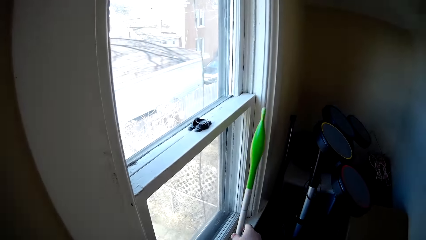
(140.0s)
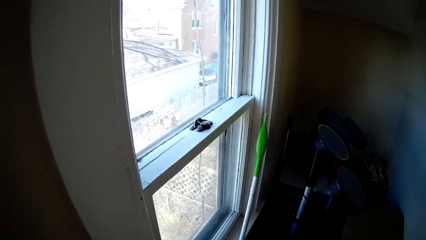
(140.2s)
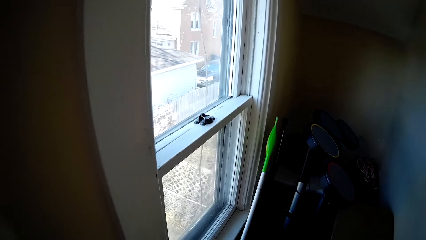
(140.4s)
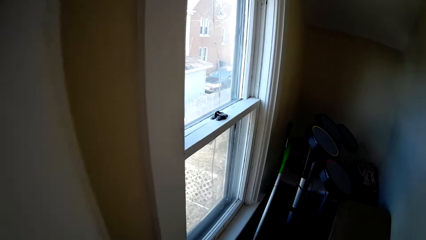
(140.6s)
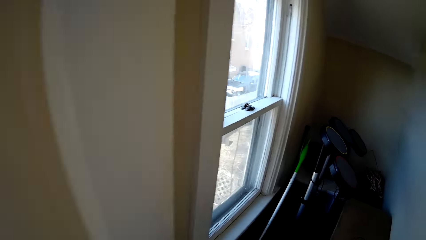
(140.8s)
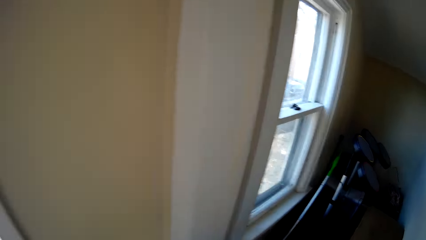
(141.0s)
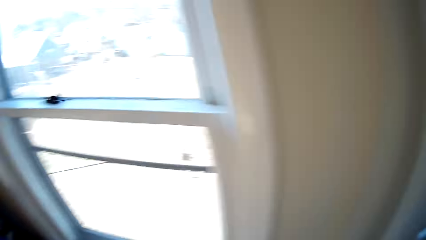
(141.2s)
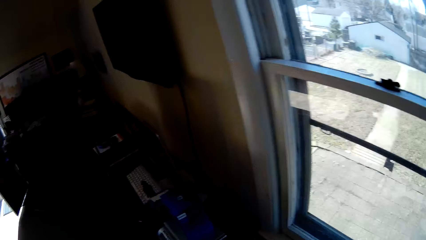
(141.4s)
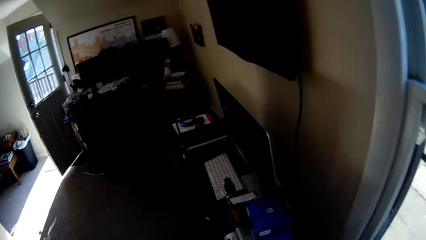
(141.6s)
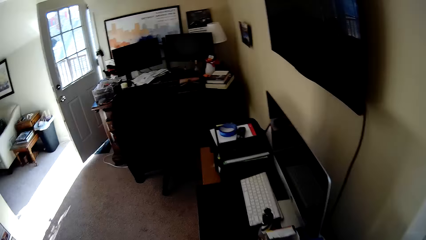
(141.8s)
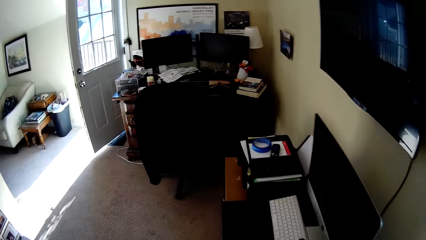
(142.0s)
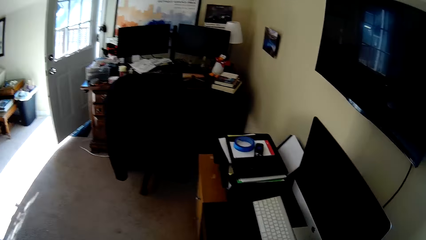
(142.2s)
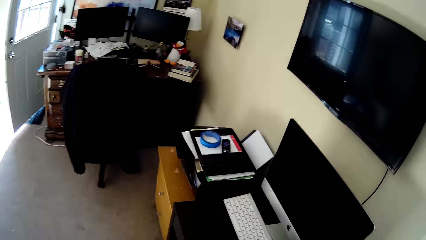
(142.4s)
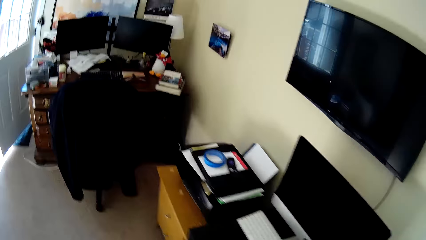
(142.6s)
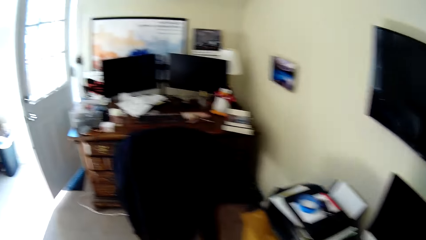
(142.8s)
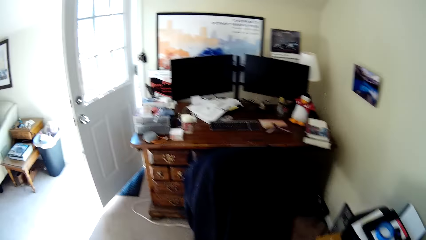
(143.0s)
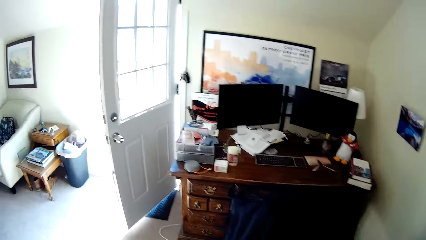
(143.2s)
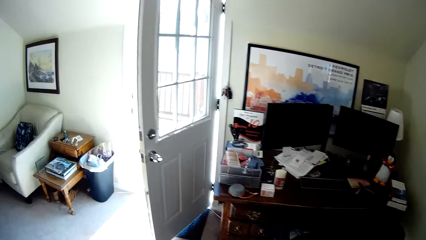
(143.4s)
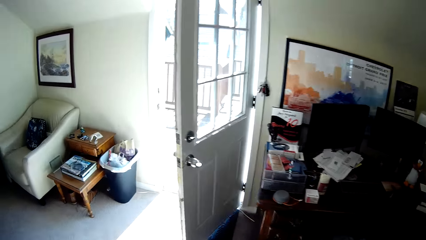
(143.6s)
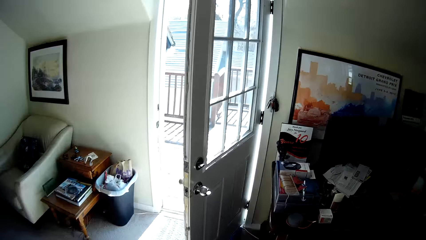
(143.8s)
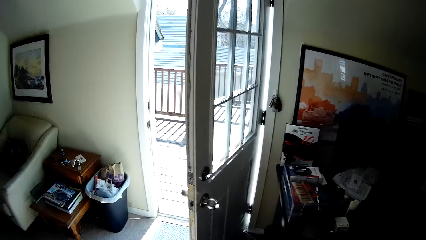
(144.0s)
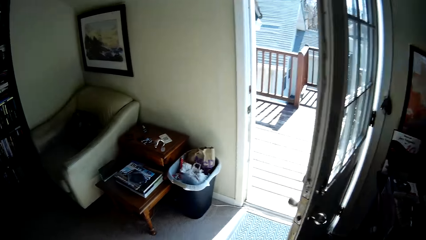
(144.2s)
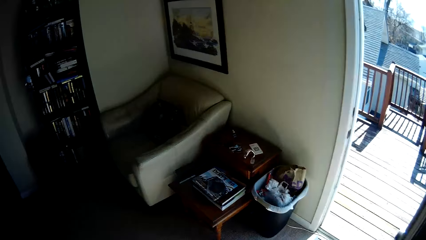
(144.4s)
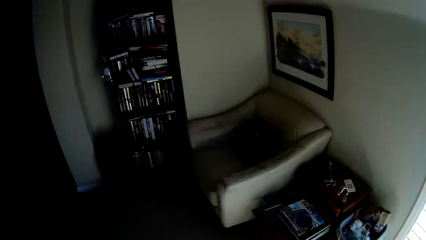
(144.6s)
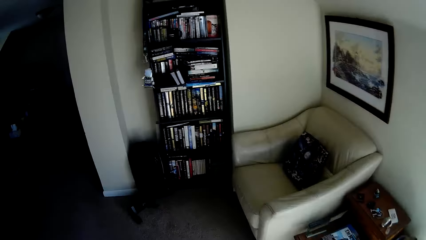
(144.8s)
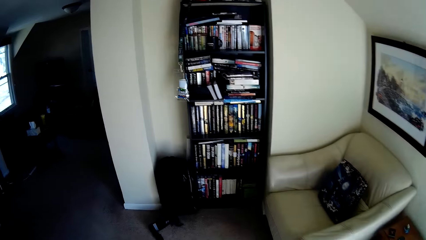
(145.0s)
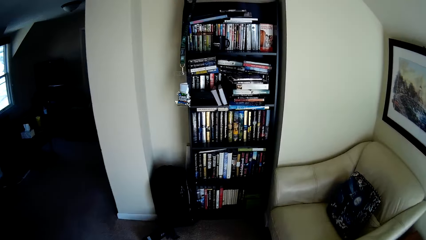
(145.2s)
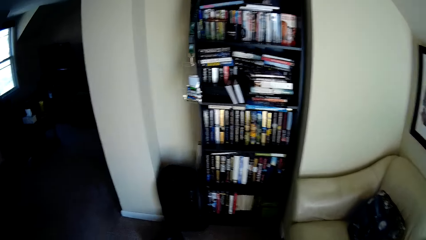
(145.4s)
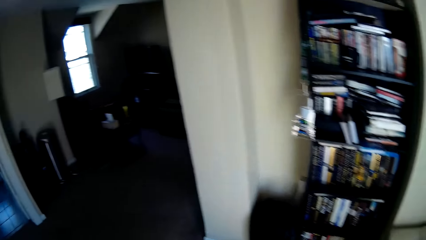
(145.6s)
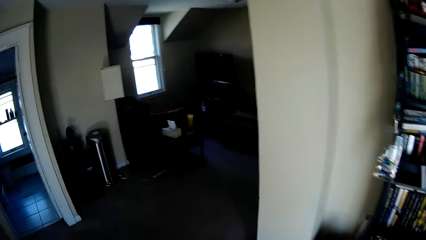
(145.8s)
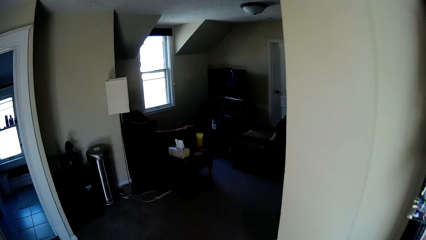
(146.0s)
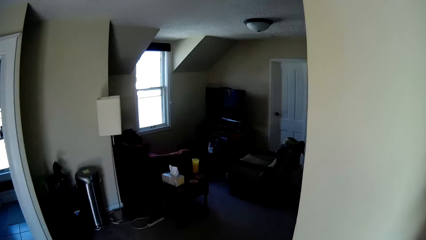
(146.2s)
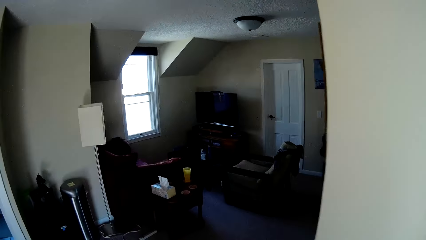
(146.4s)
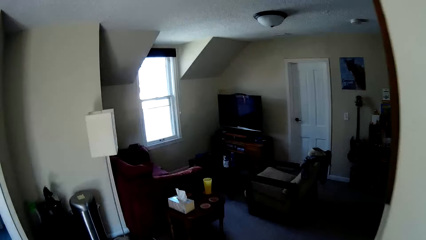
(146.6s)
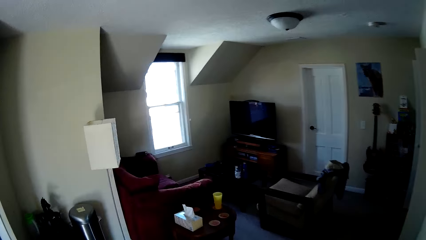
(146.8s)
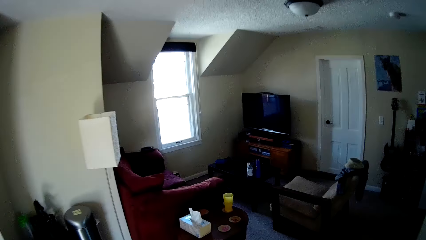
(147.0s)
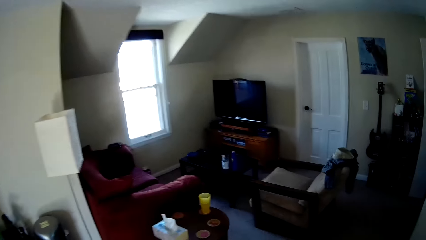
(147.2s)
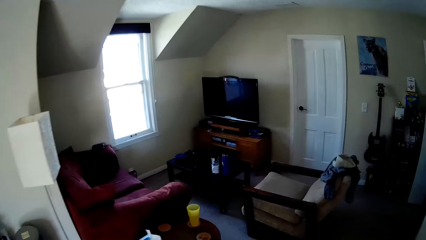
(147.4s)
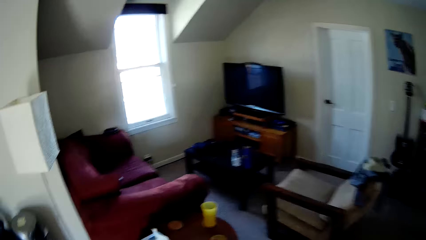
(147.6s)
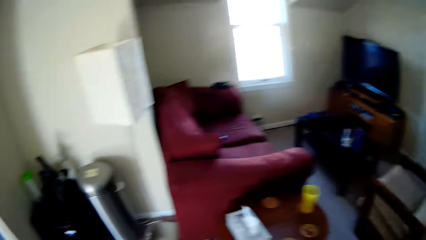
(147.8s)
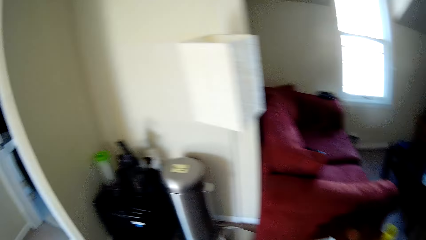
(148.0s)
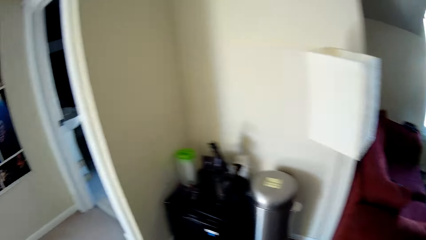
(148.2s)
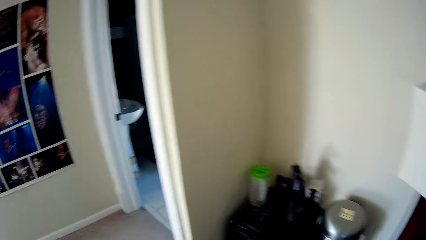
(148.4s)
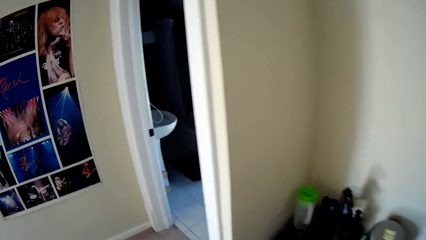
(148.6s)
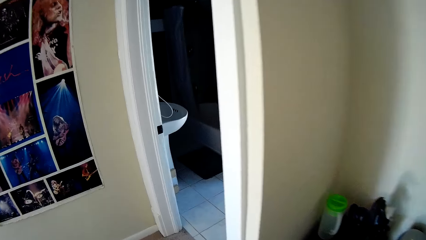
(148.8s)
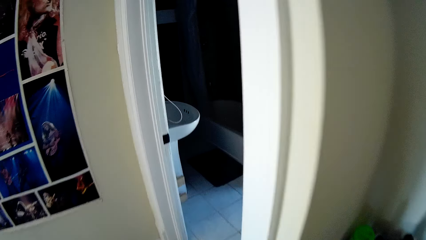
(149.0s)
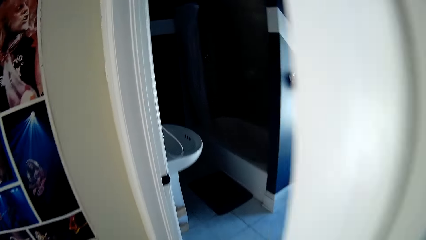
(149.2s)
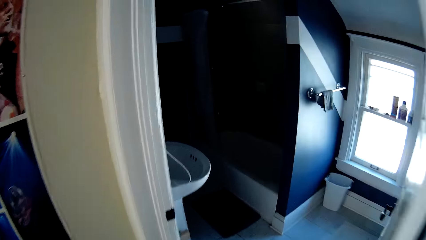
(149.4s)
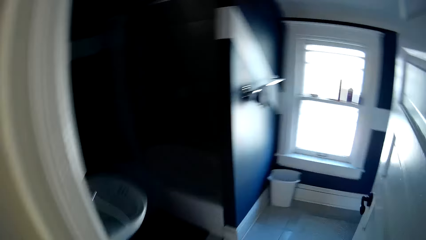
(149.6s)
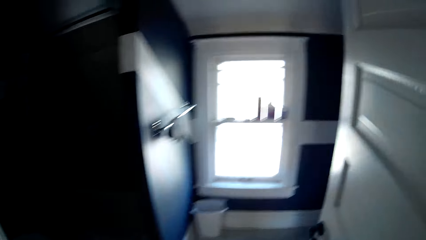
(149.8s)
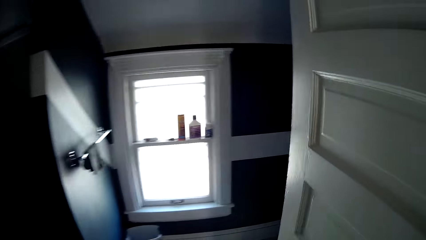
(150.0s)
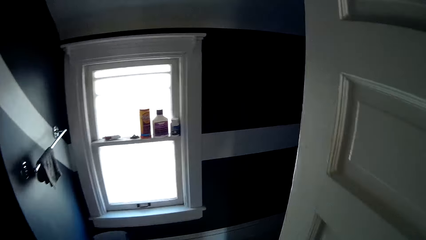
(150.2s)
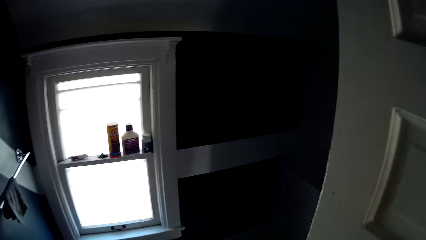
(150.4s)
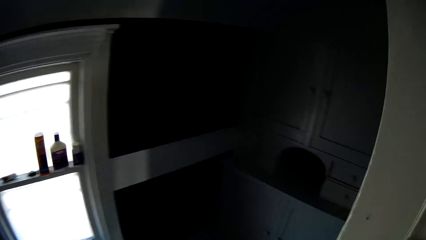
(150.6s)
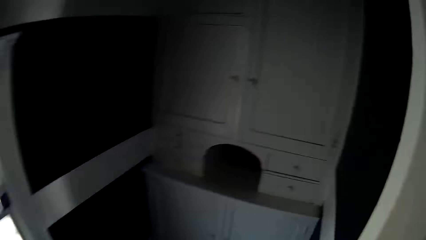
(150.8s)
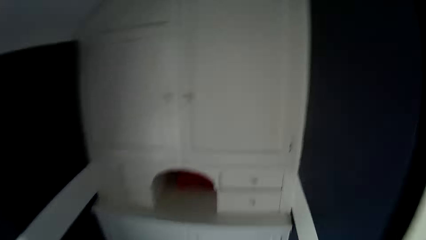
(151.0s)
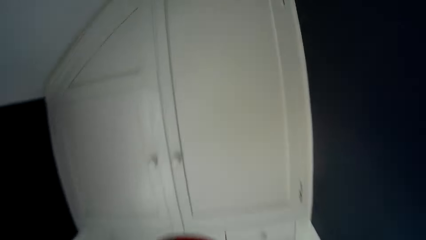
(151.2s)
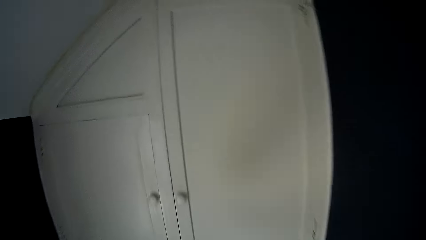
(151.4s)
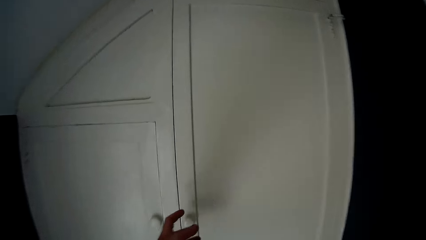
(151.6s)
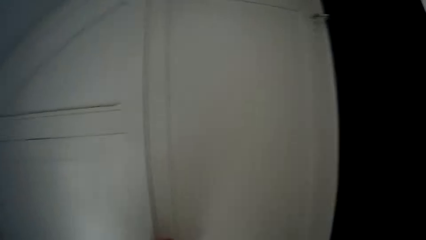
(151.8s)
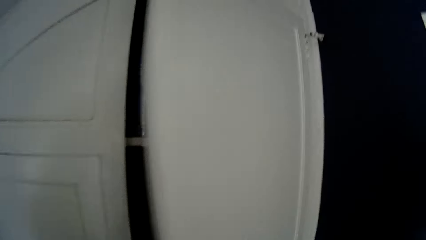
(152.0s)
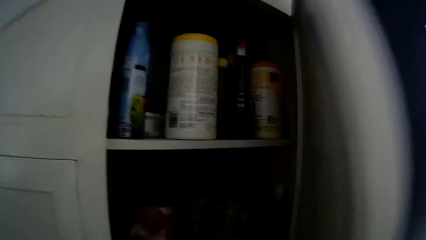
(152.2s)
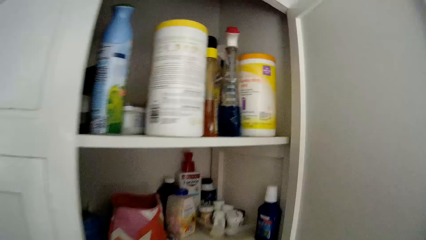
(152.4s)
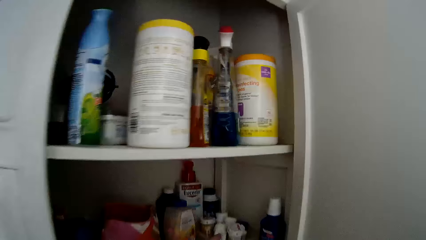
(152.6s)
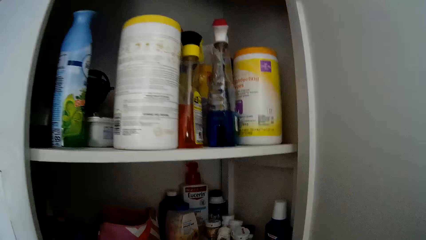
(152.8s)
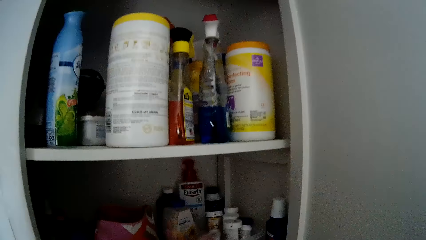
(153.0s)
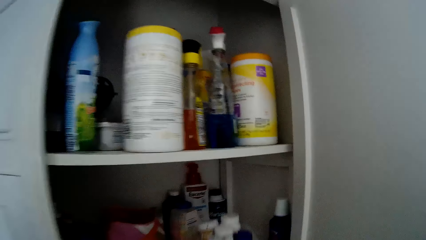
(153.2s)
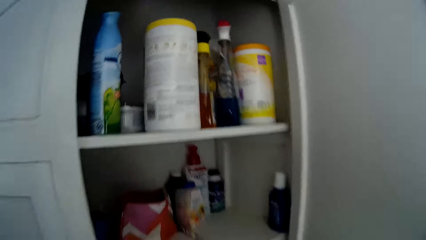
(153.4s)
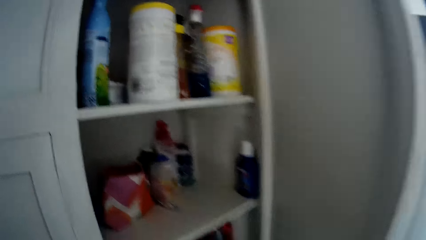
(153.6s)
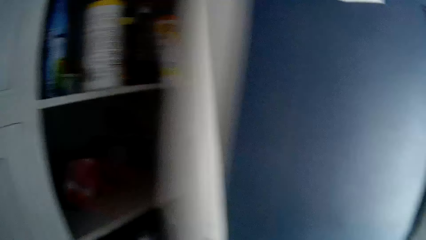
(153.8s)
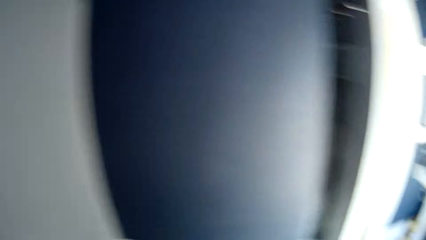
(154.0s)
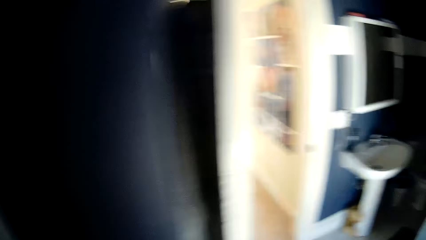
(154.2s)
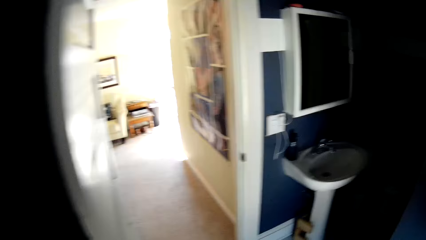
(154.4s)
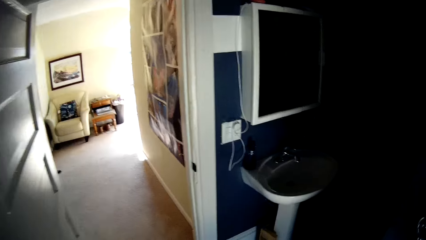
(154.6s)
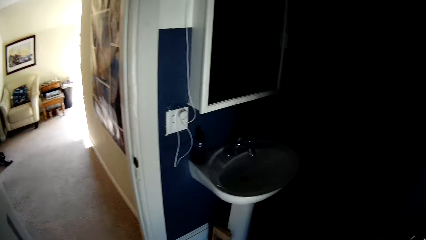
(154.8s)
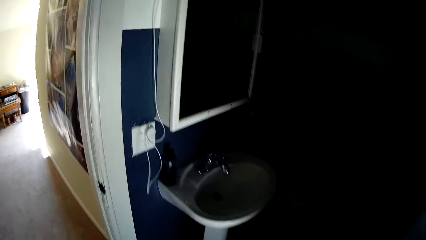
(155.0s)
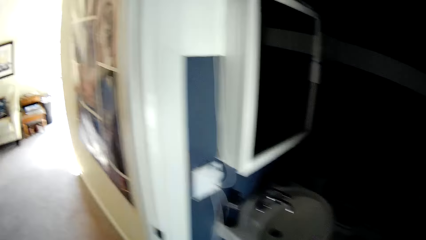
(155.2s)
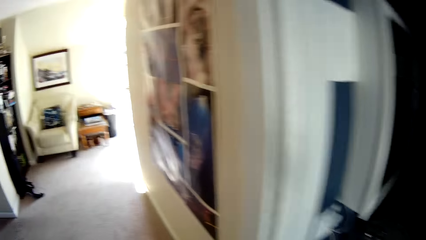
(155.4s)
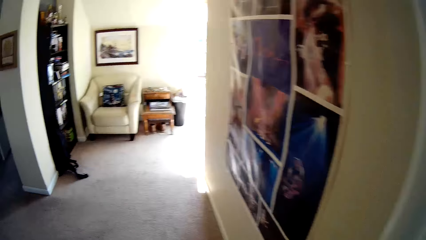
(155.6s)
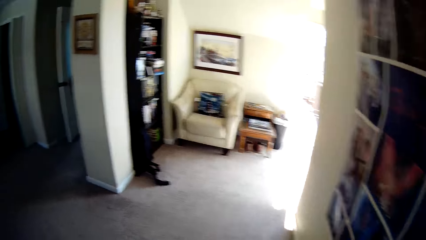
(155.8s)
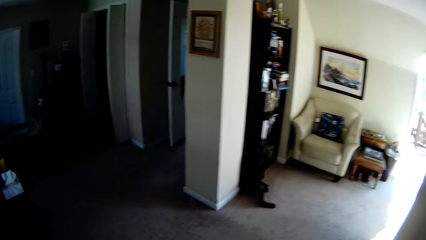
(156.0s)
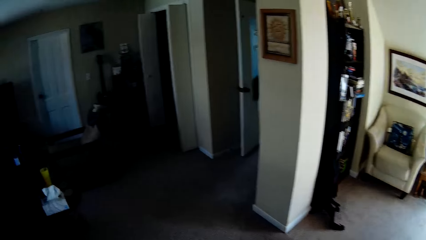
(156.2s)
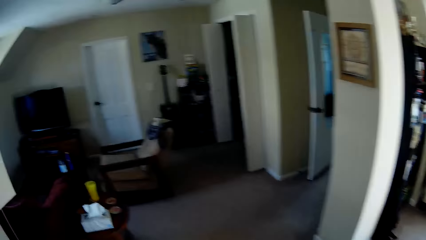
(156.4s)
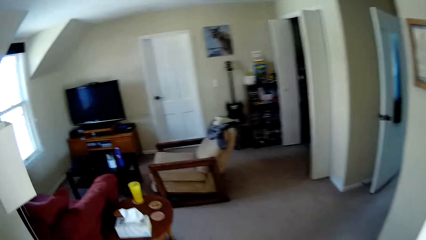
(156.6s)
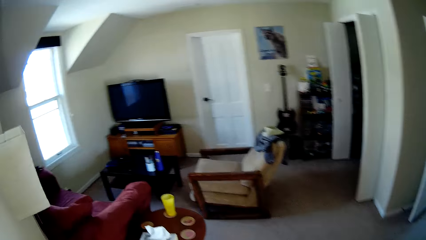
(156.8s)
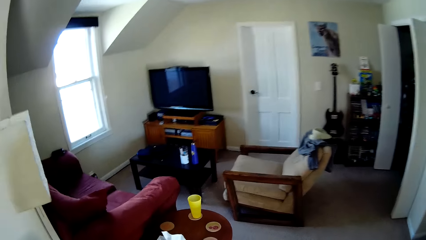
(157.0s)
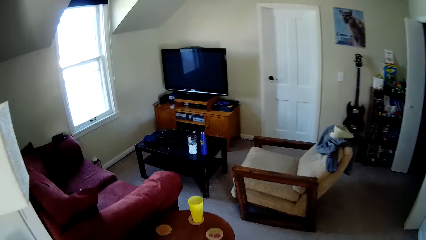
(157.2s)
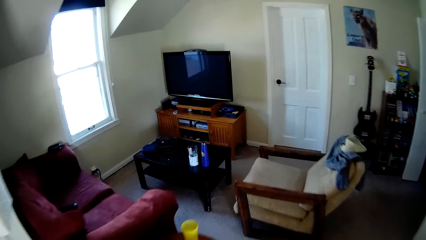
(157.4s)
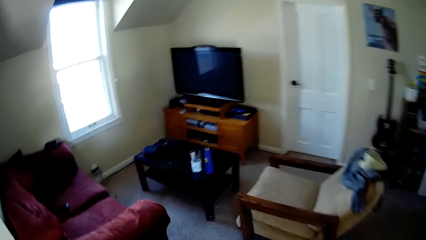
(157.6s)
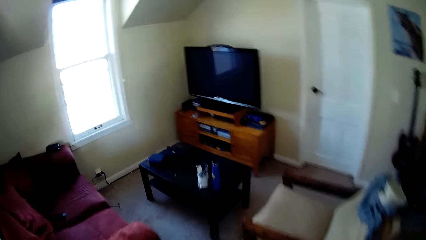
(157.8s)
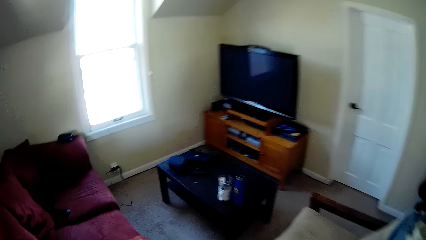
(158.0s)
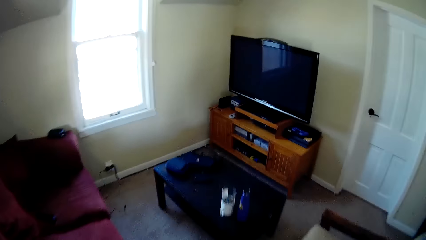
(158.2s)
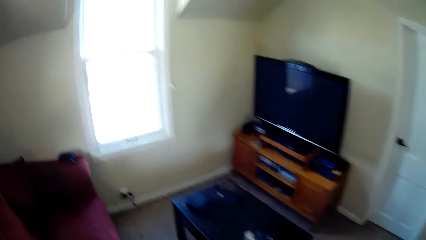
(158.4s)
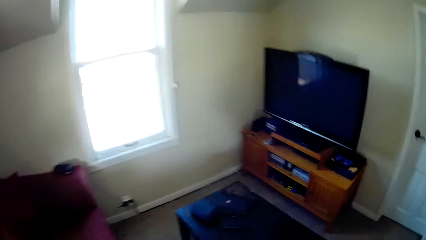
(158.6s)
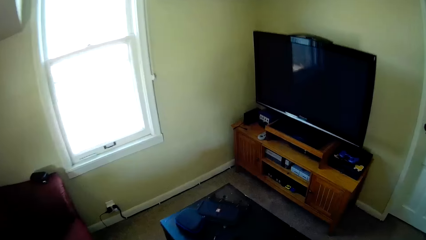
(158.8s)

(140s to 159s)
The camera wearer opens a cabinet. They pick up some bottles of drugs. They close the cabinet.
